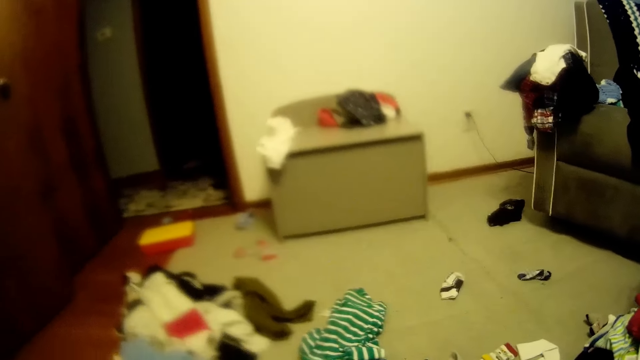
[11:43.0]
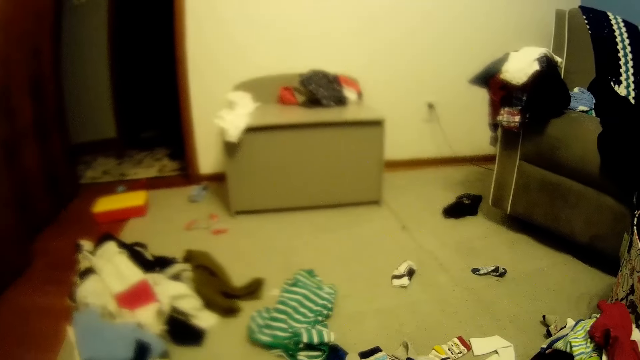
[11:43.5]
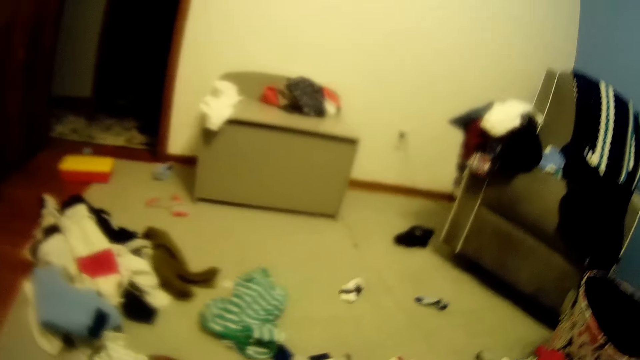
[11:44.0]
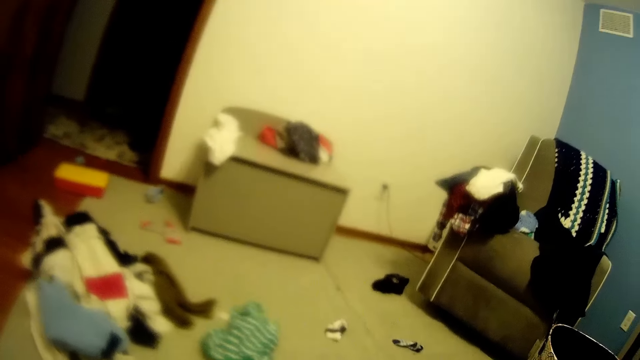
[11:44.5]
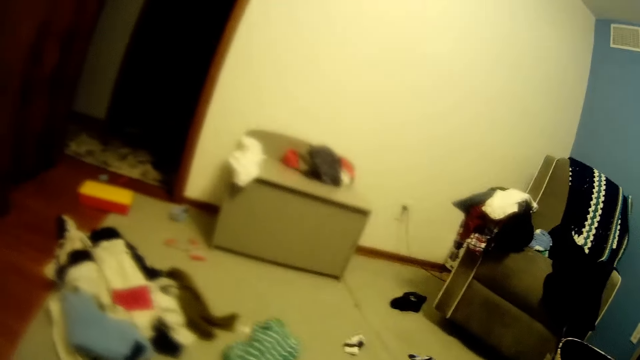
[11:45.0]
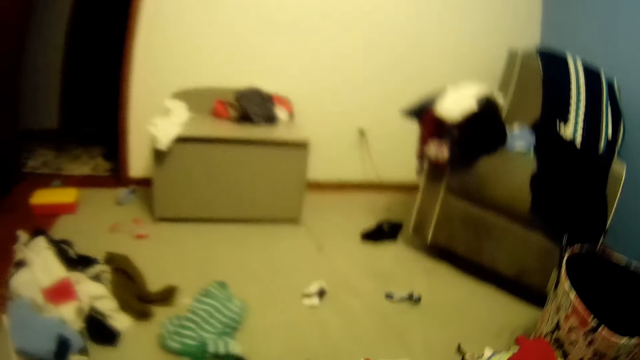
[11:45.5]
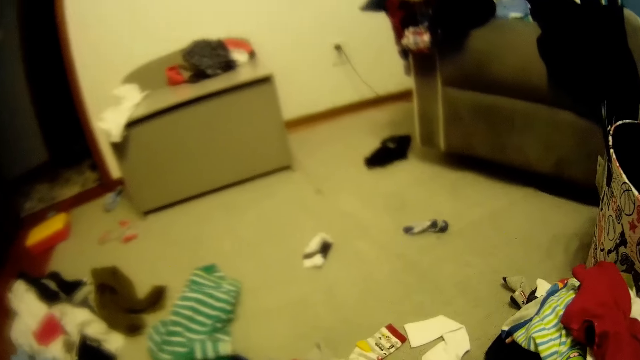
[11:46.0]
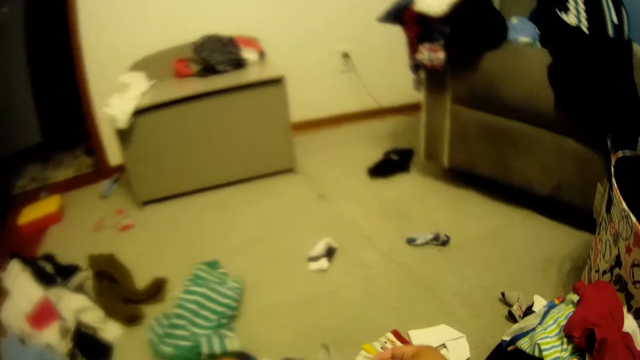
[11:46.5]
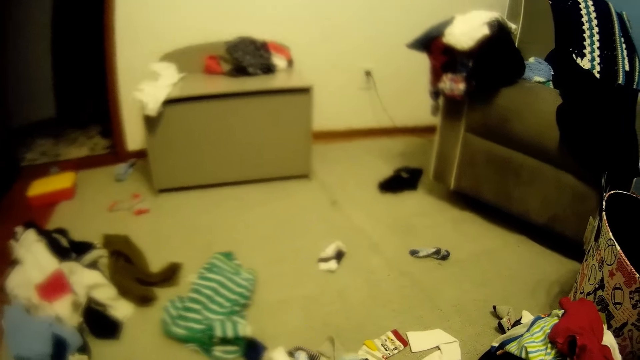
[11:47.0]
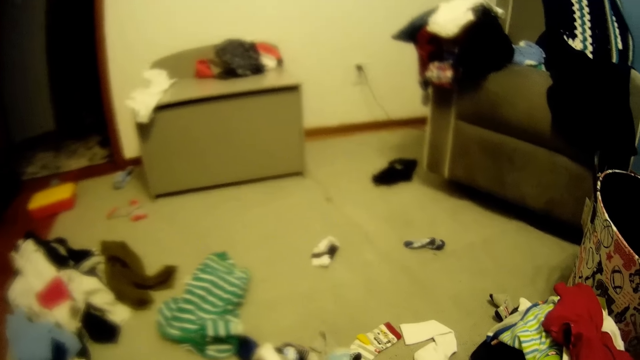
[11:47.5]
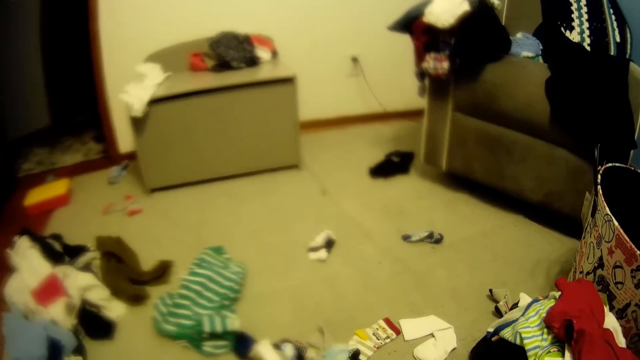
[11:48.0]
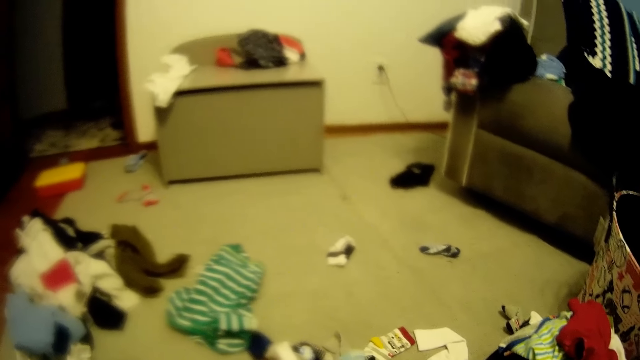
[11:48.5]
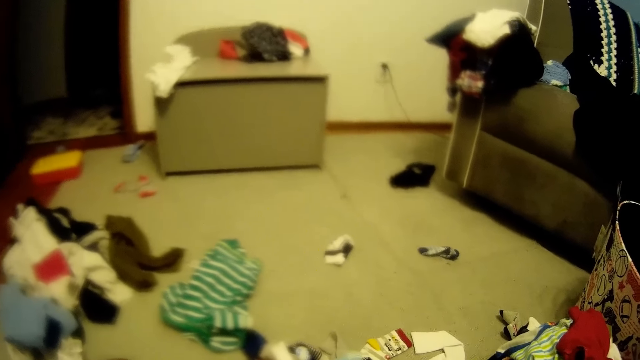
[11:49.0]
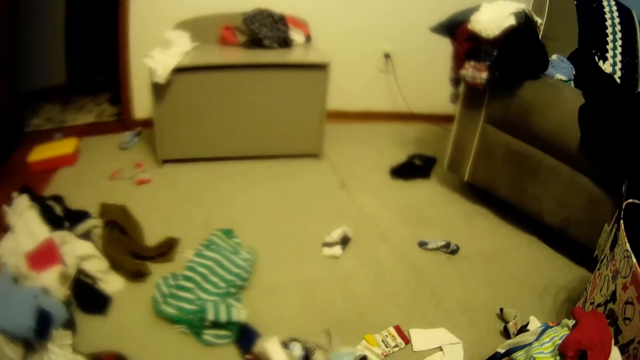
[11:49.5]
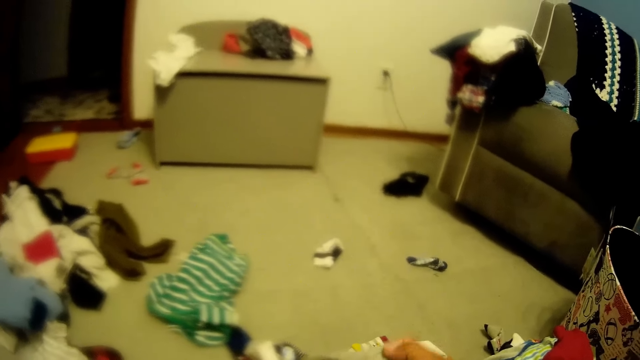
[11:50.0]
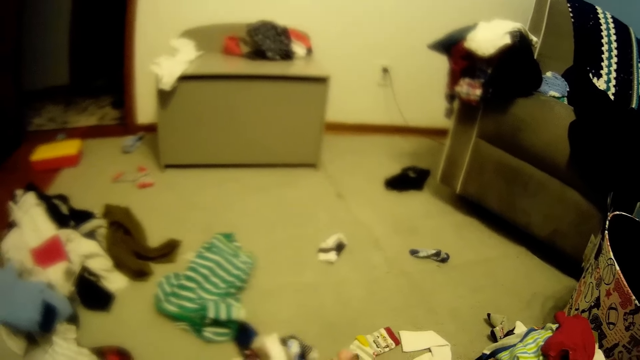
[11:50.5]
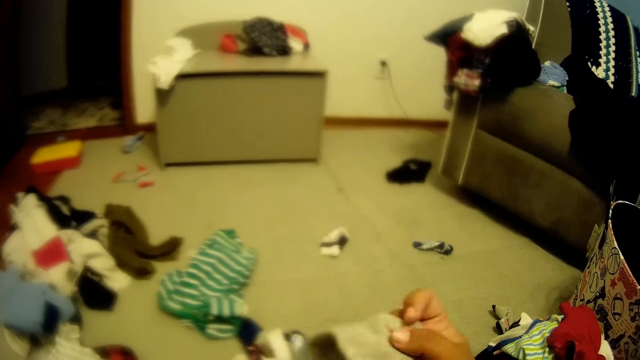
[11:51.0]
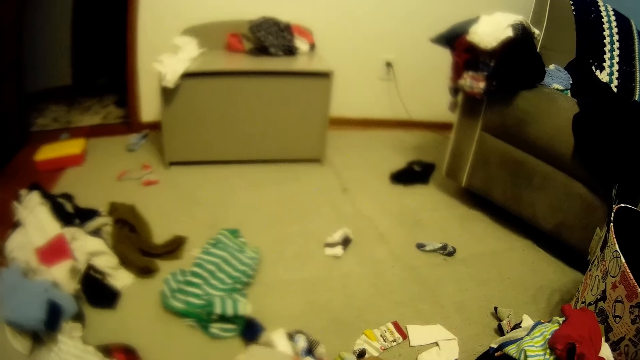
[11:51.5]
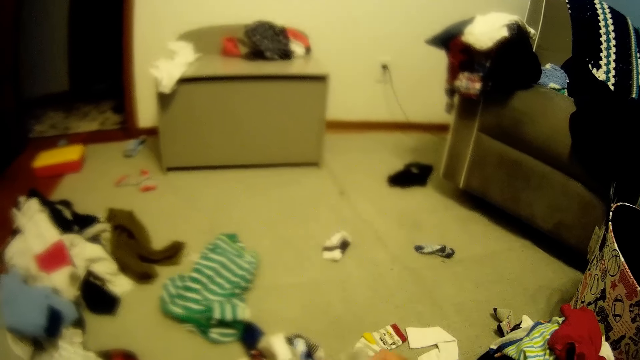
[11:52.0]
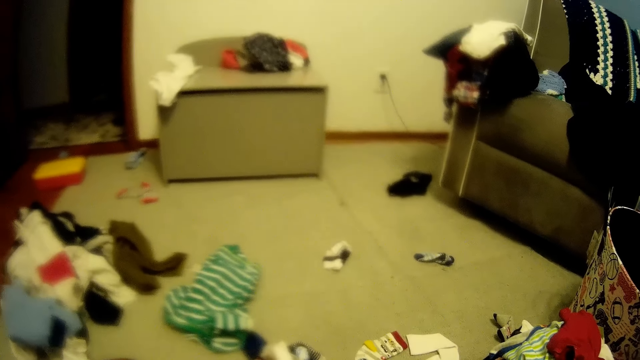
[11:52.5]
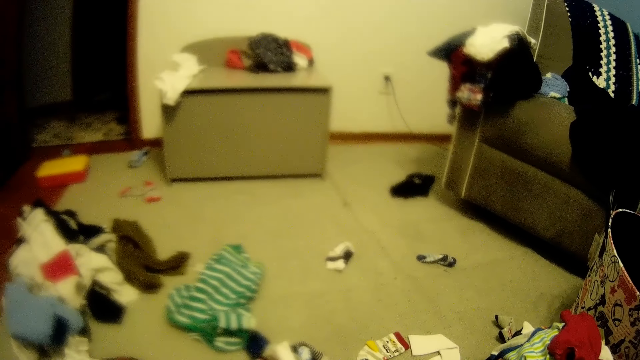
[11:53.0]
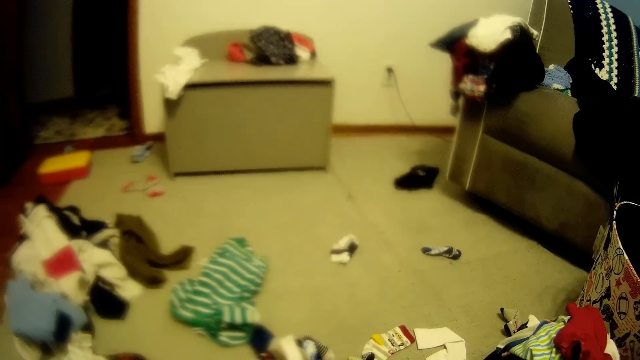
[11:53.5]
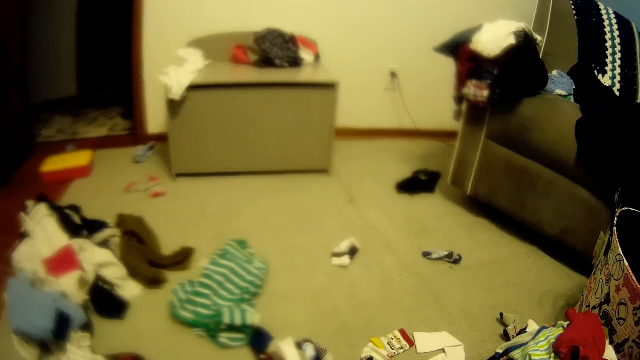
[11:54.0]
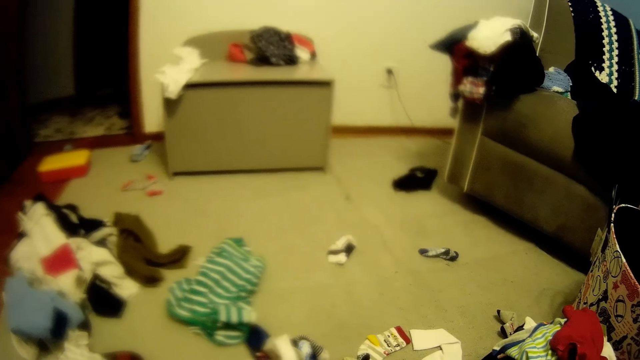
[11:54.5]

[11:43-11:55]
The camera wearer puts baby clothes on the floor. He interacts with the woman. He picks cloth from the floor with his right hand. He speaks to a baby.

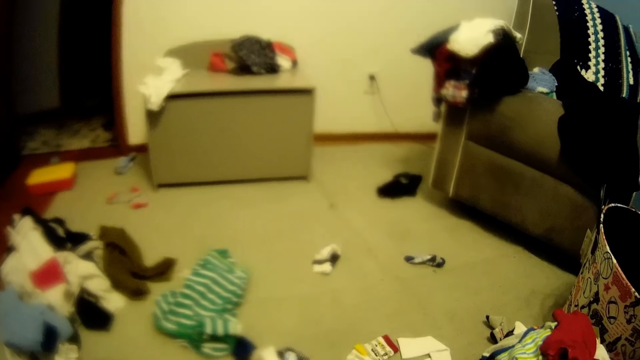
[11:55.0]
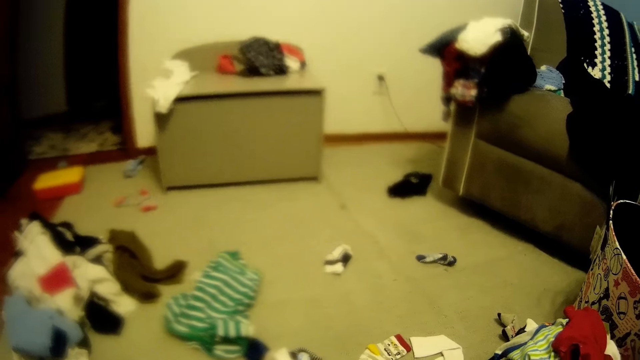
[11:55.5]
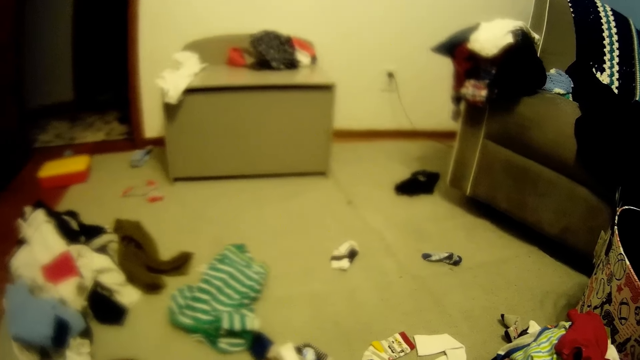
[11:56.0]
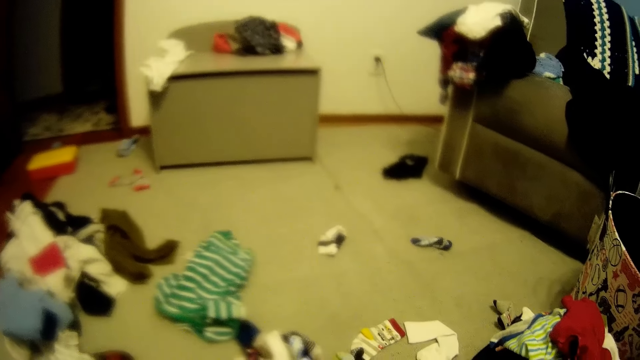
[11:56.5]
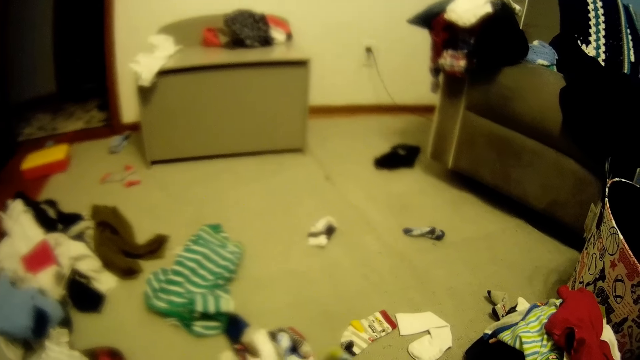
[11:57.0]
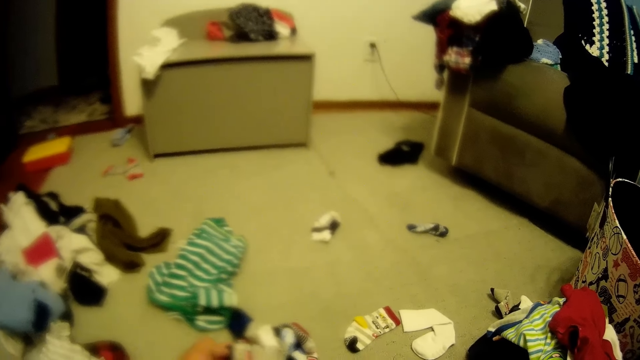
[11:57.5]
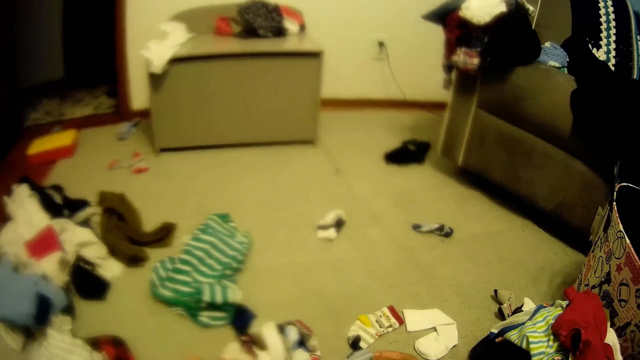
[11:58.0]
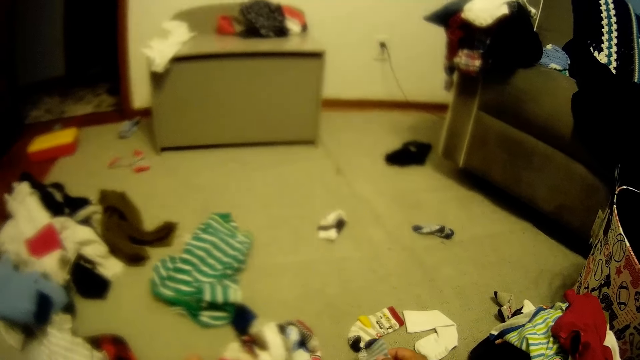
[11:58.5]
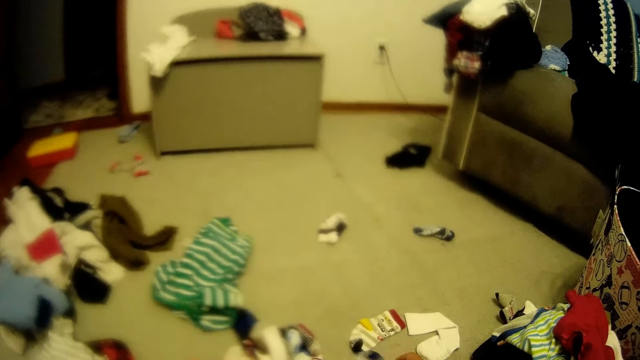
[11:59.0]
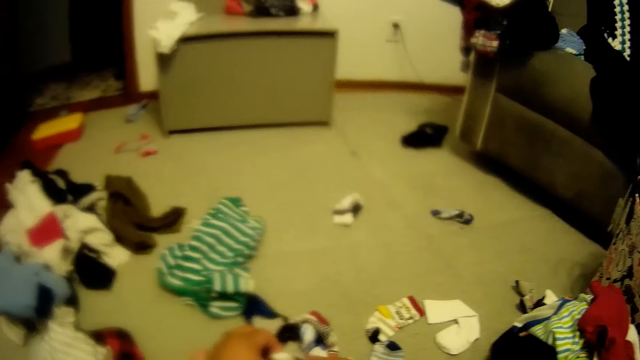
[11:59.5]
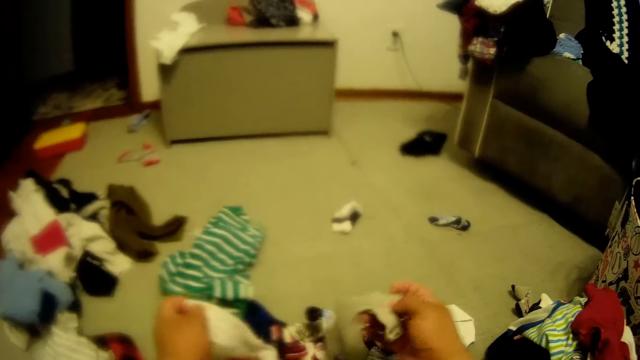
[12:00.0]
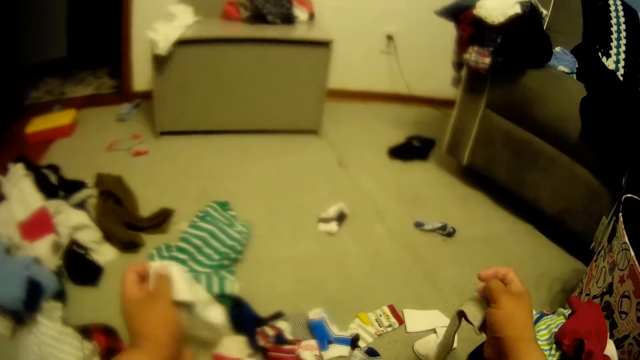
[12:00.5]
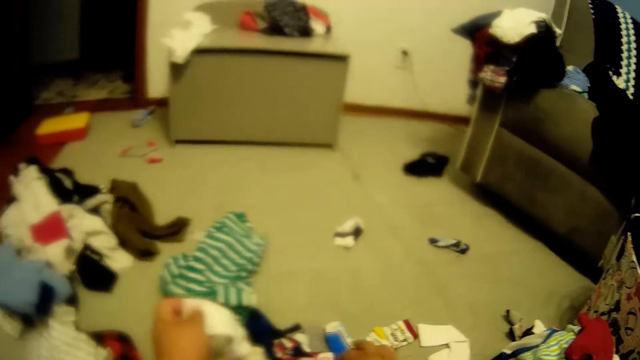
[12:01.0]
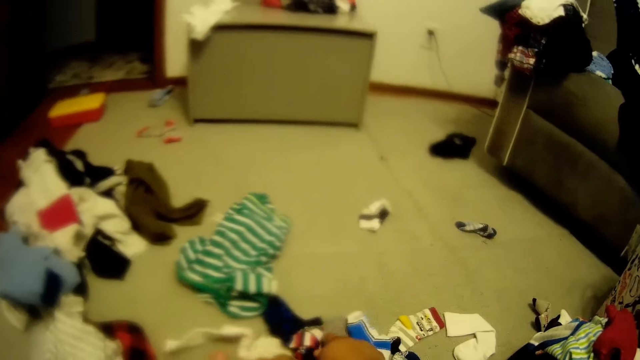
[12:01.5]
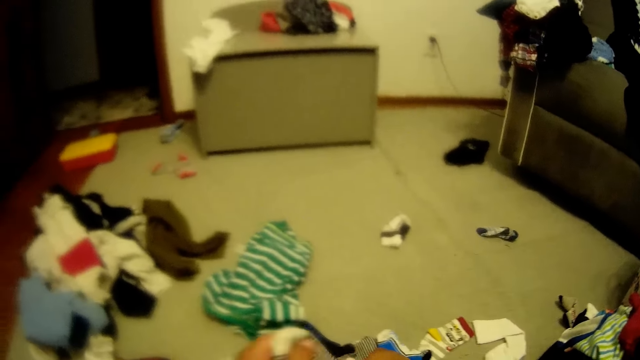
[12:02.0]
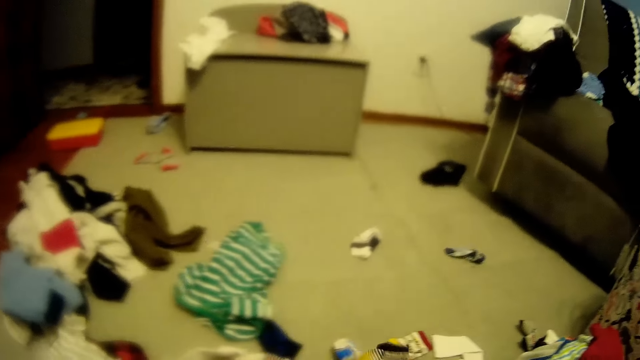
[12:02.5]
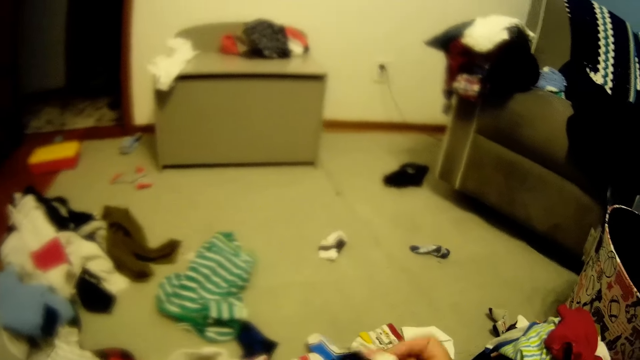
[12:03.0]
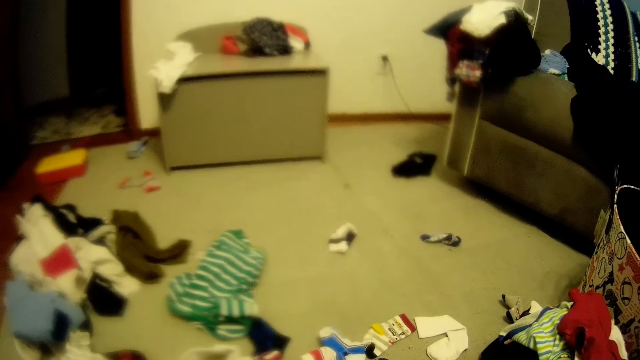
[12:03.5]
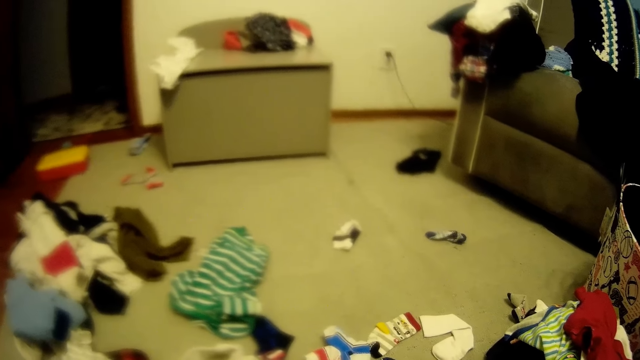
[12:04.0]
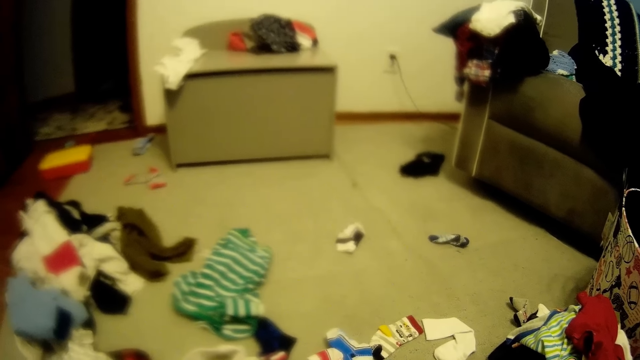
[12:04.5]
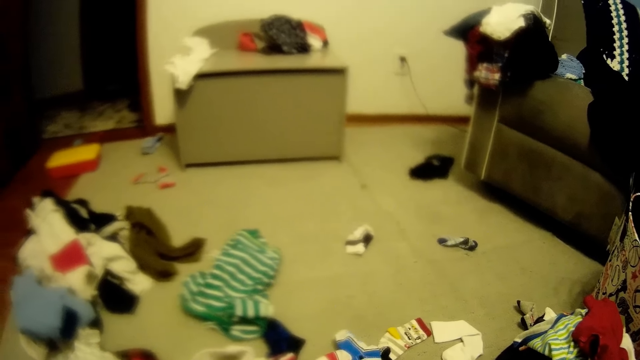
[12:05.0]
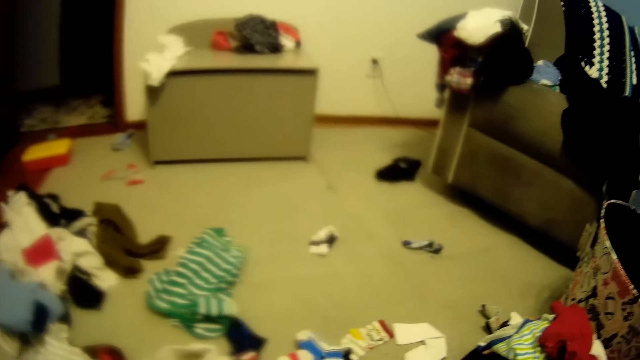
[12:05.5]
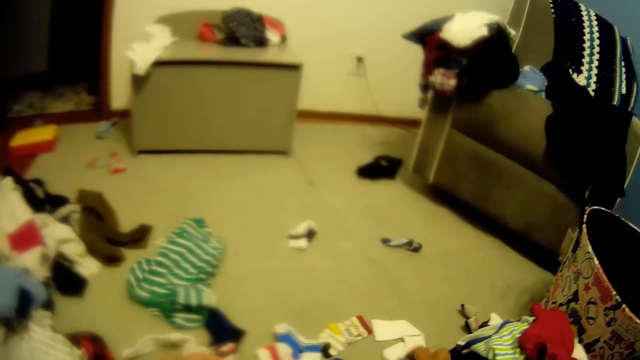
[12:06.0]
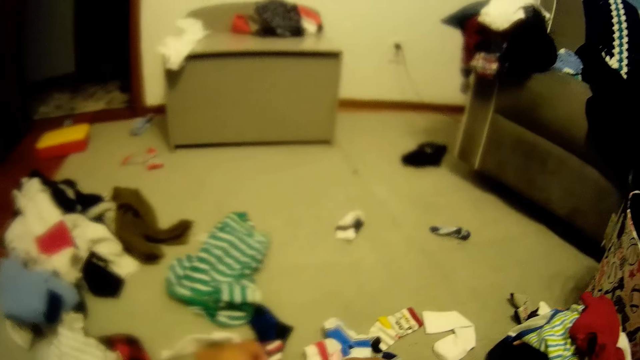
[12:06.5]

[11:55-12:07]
The camera wearer arranges baby clothes. They sort clothes on the floor with both hands.
